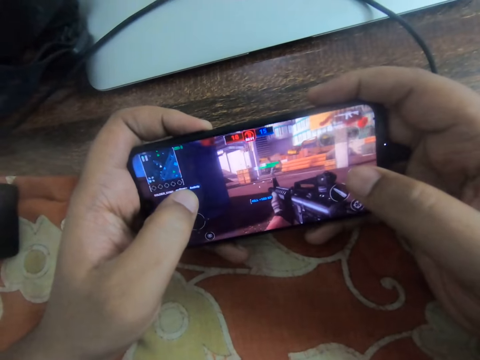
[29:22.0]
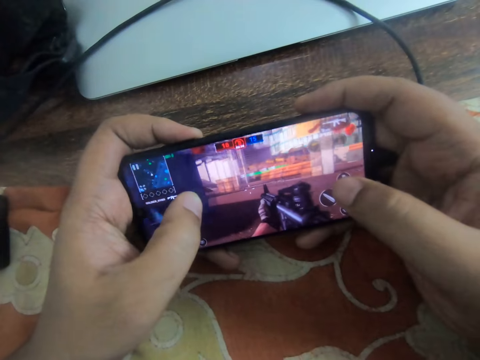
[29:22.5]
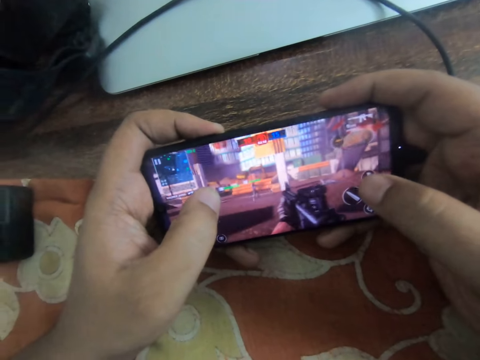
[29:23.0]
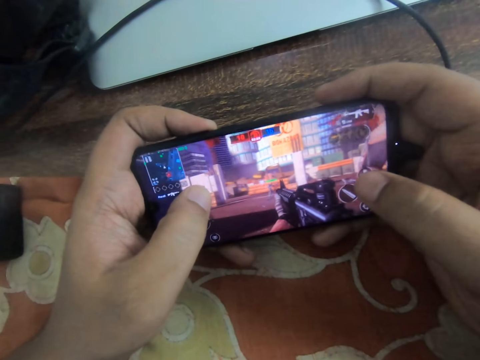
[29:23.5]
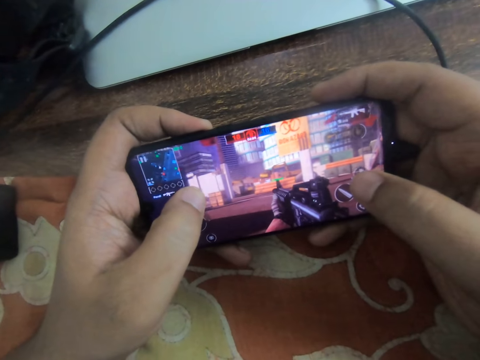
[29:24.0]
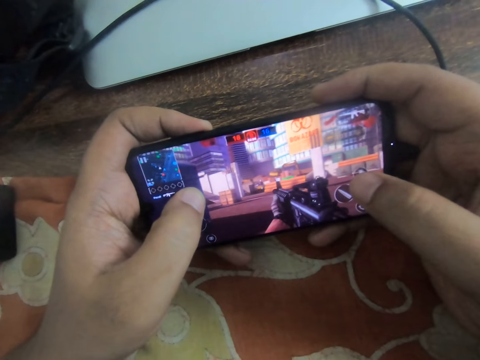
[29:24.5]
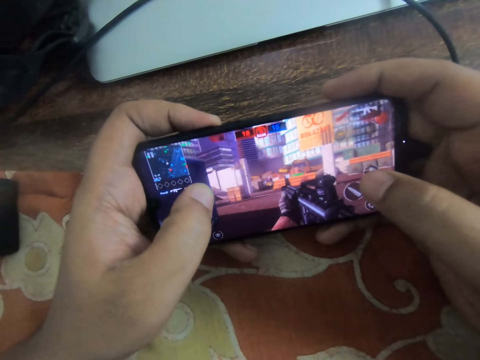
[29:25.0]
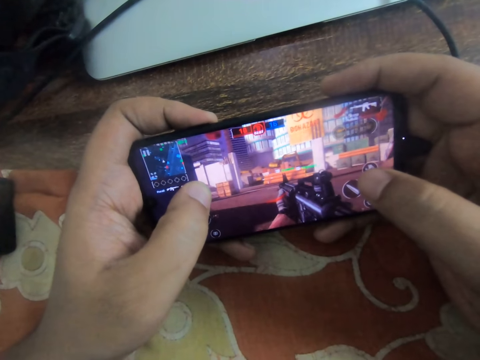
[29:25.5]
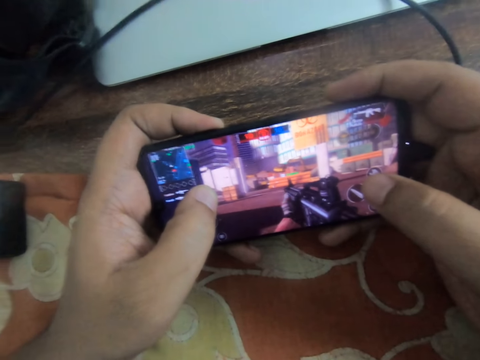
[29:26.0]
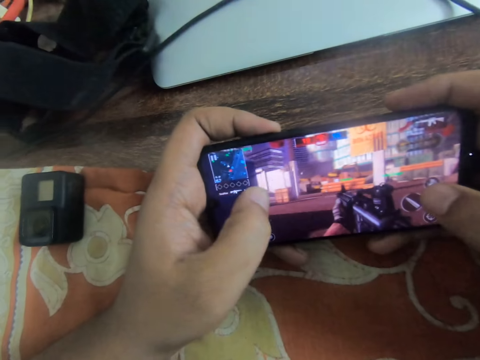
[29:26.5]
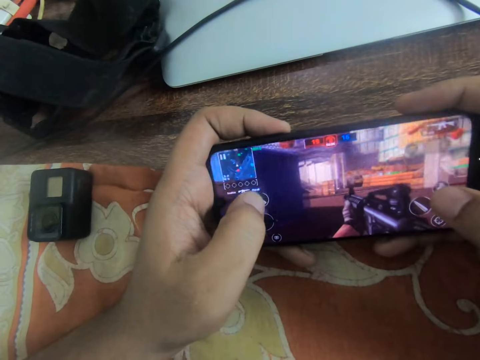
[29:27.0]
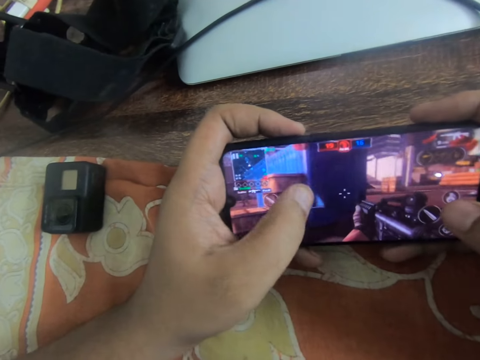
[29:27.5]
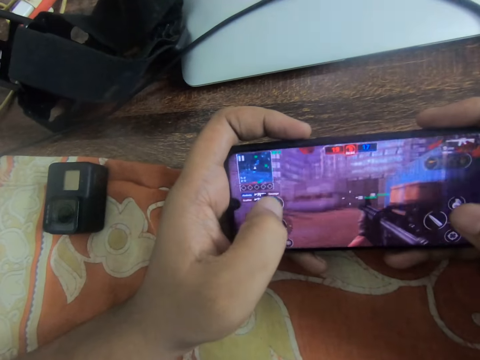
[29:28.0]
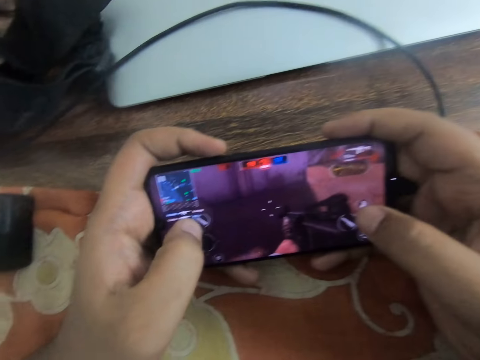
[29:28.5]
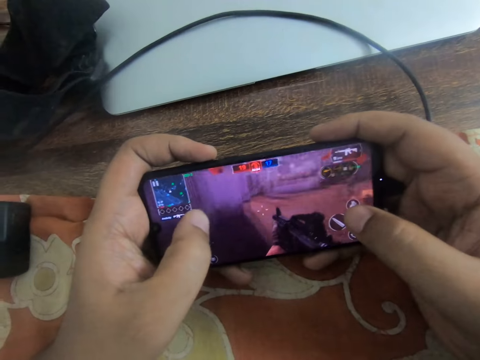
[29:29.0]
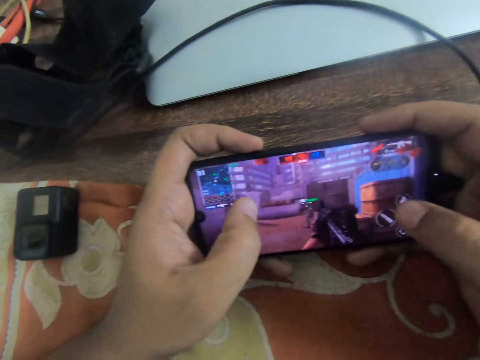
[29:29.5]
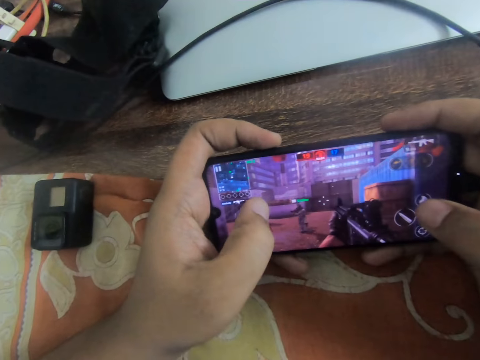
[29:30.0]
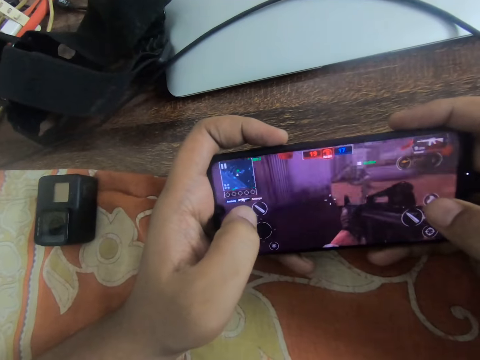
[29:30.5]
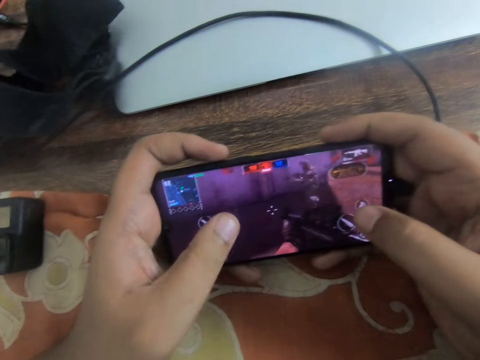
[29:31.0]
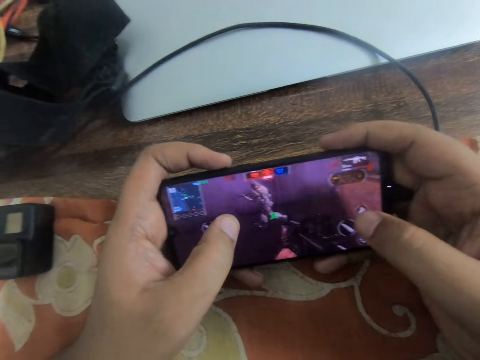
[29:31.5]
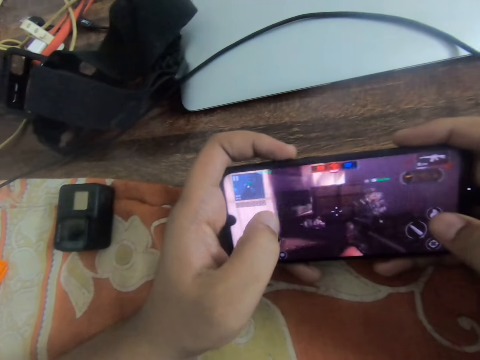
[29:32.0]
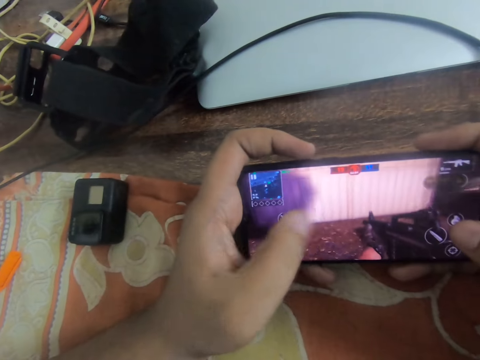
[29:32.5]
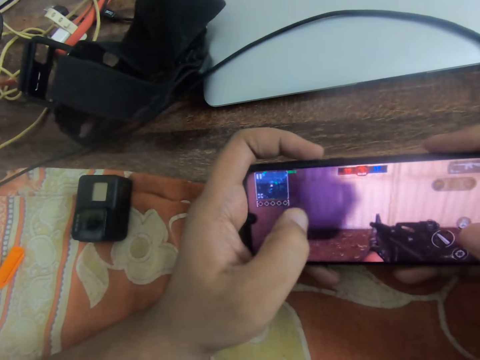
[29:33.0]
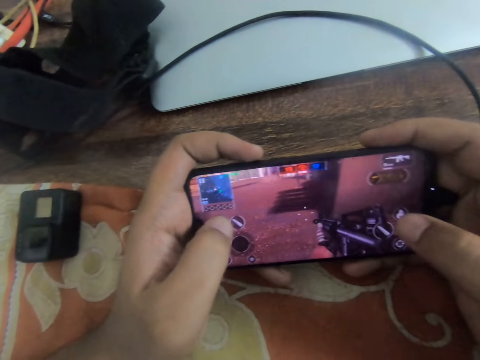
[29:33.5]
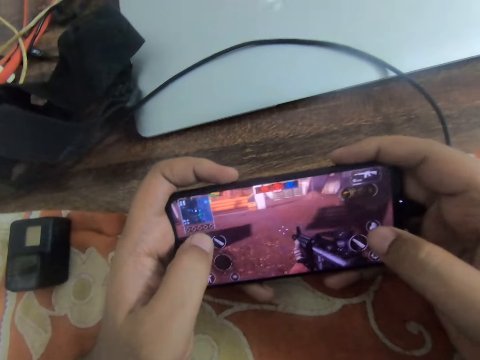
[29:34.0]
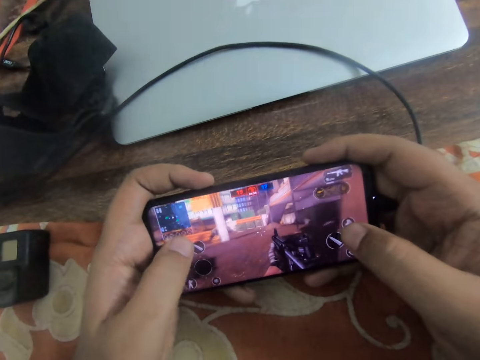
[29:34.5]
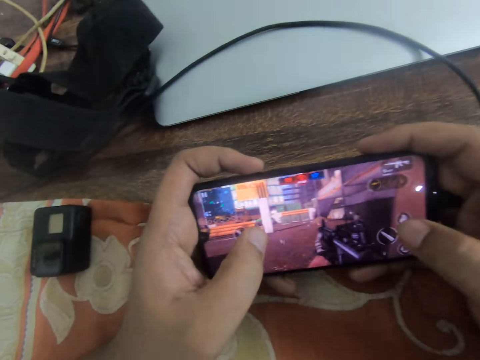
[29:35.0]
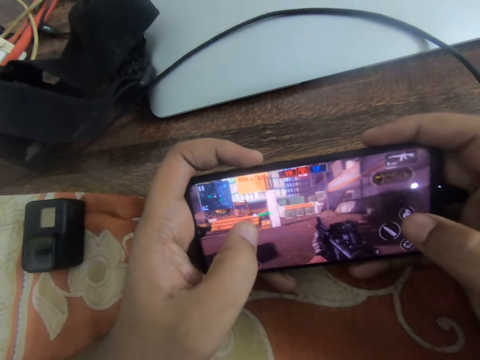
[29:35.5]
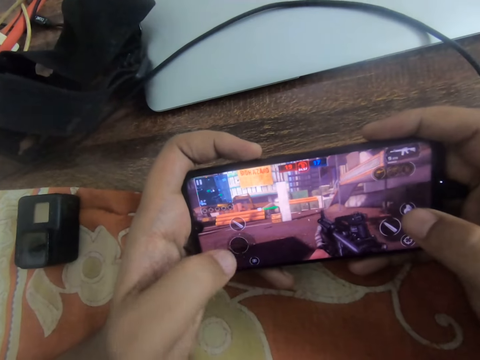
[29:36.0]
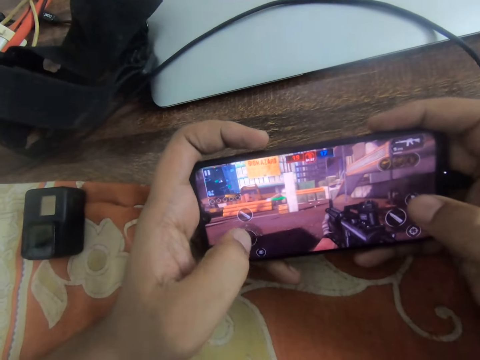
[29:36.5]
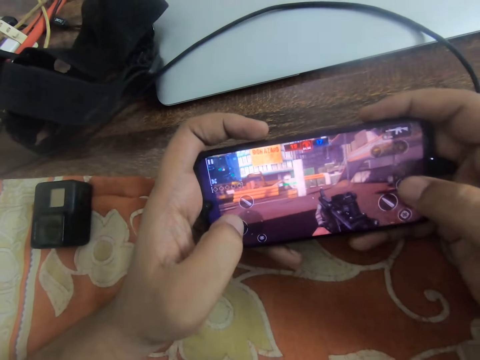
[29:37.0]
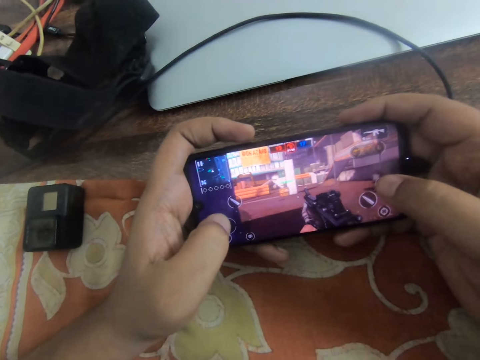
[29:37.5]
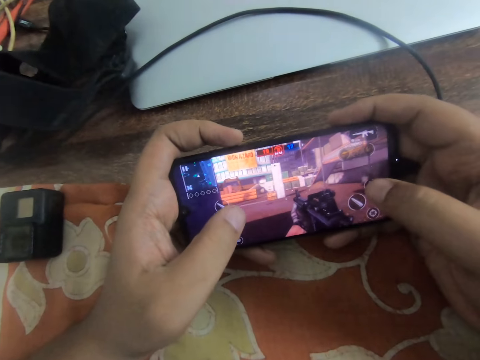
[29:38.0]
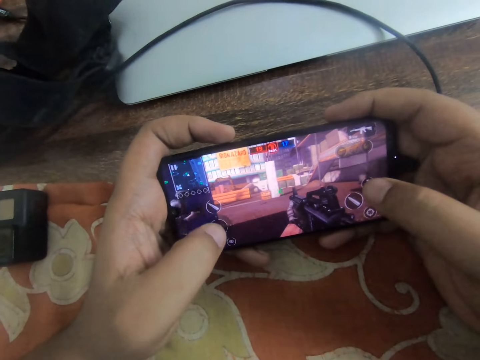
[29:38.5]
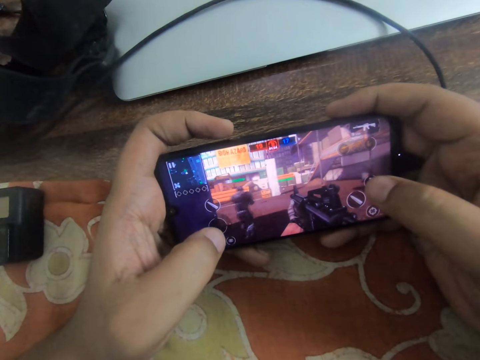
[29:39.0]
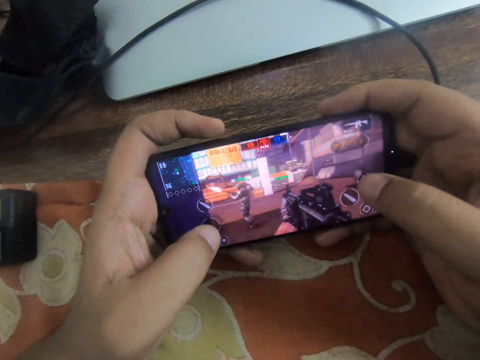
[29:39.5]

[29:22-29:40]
The camera wearer slides his left thumb on the screen. He slides his left thumb on the screen repeatedly.

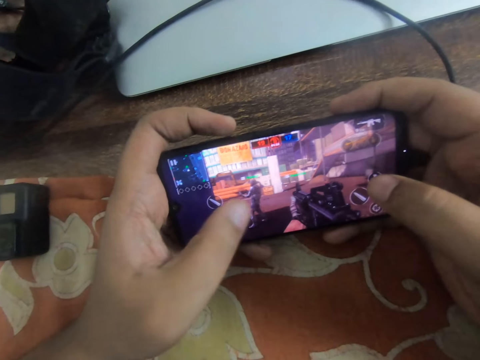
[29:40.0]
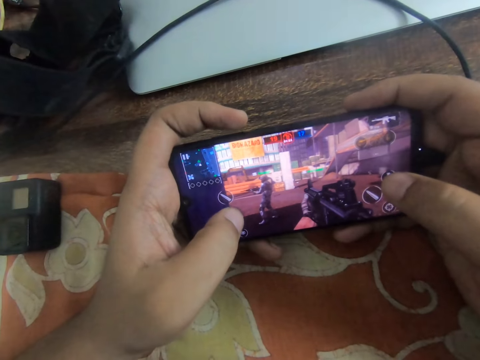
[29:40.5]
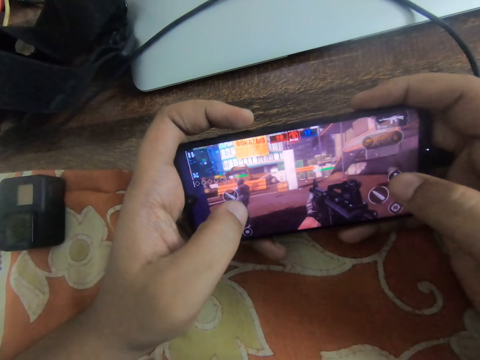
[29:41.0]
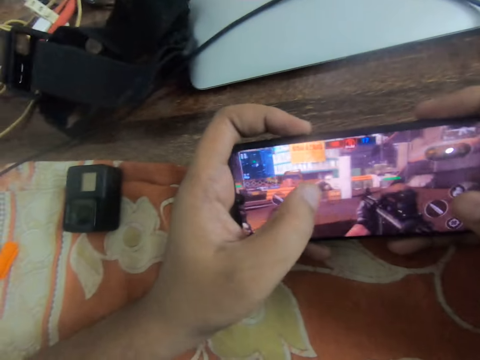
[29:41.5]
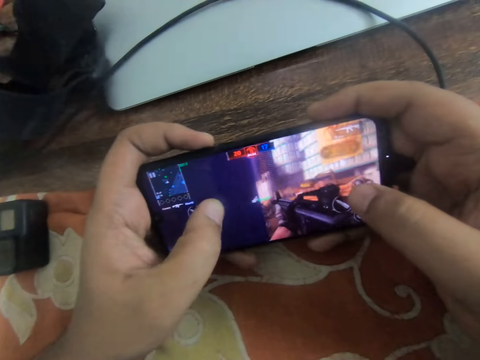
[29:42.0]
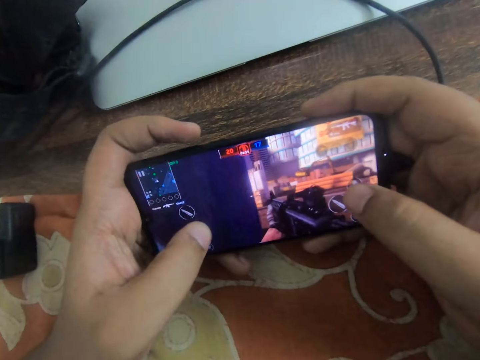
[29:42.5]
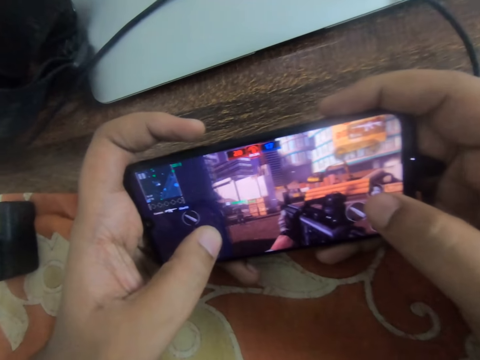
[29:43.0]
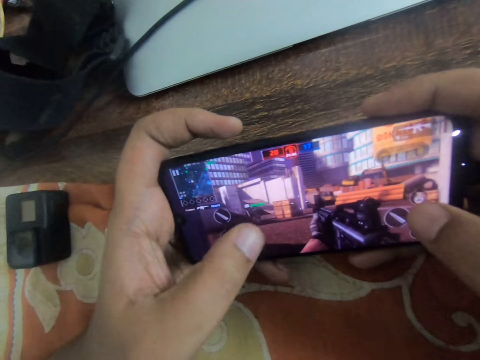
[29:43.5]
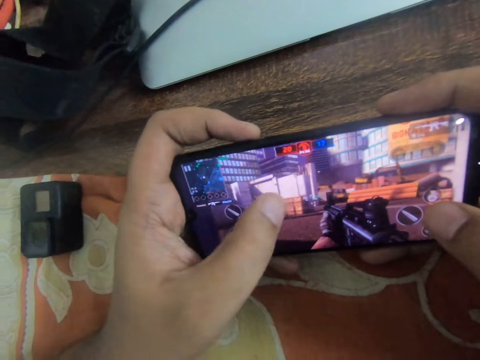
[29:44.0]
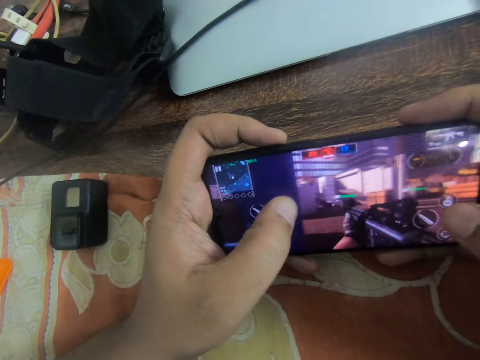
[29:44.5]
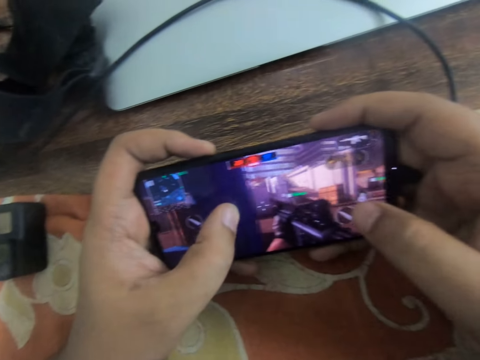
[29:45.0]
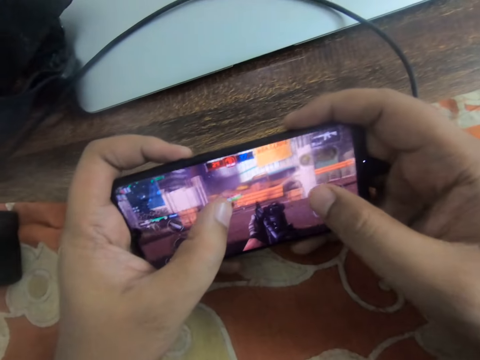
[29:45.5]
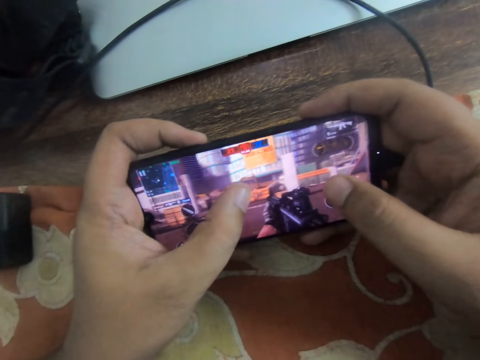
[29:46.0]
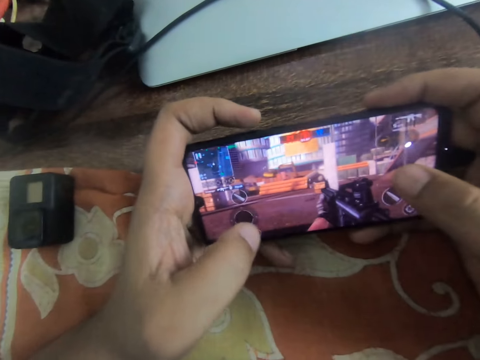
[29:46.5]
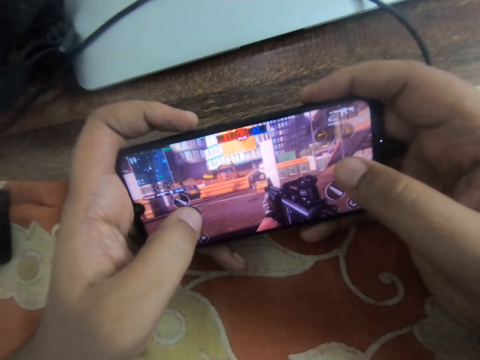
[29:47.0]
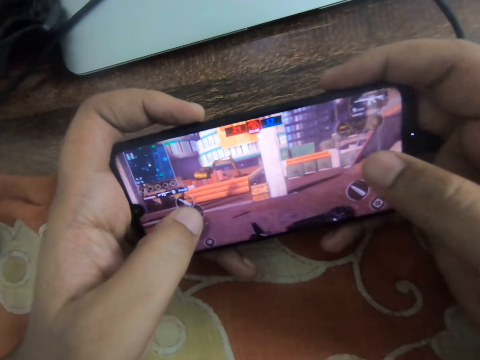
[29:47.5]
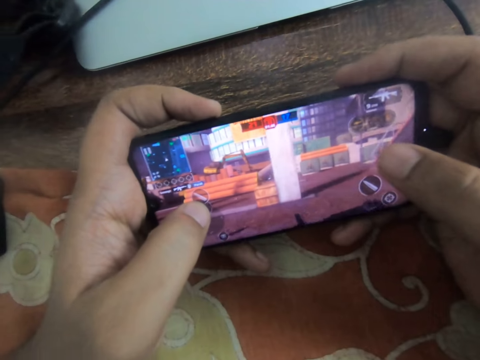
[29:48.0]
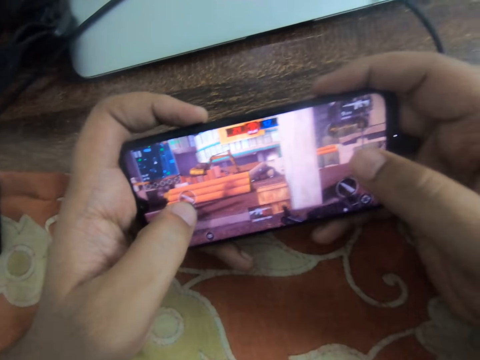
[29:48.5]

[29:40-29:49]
The camera wearer slides his left thumb on the screen. He slides his left thumb on the screen repeatedly.
